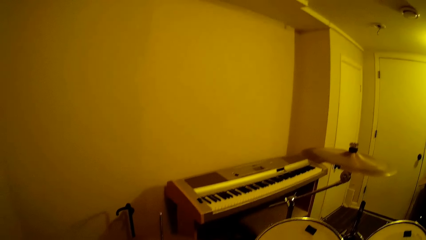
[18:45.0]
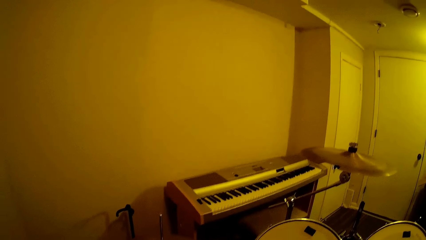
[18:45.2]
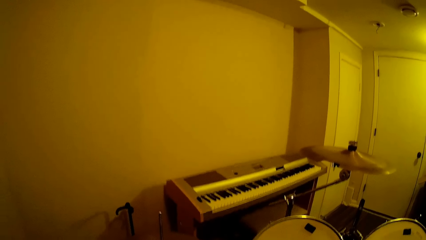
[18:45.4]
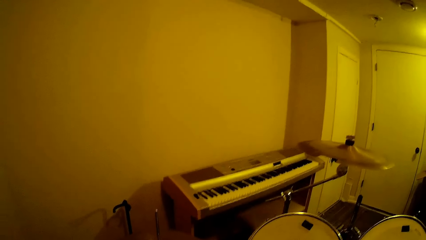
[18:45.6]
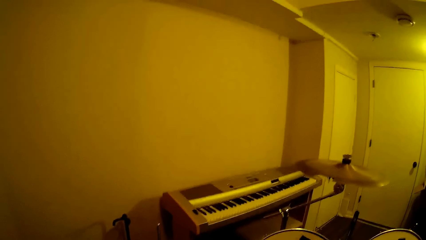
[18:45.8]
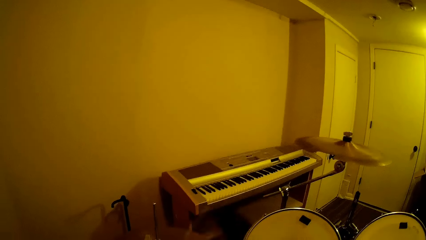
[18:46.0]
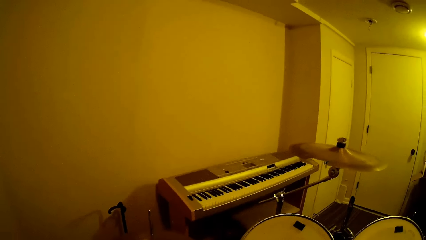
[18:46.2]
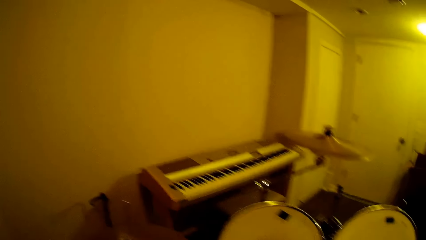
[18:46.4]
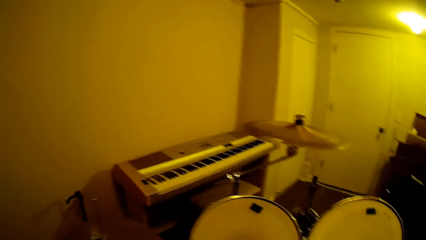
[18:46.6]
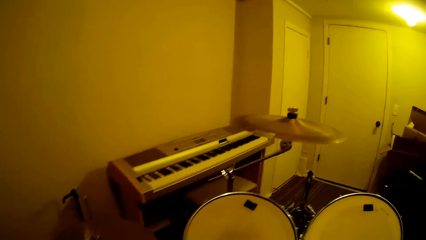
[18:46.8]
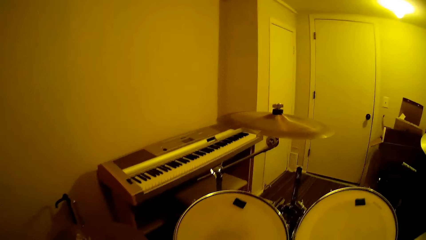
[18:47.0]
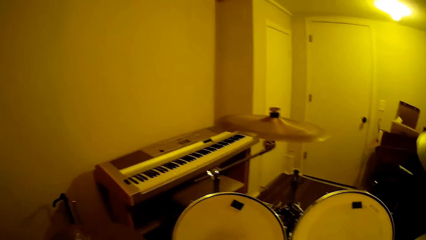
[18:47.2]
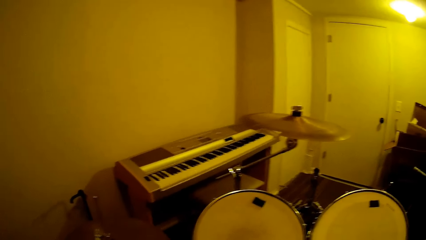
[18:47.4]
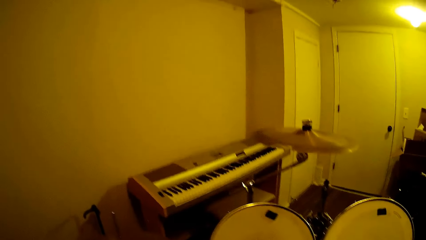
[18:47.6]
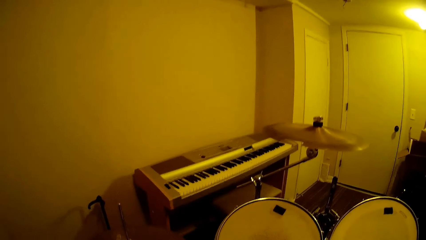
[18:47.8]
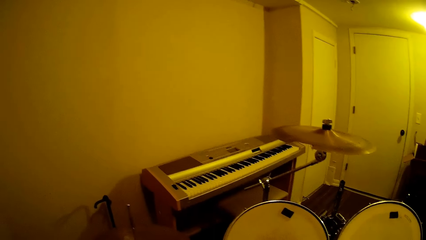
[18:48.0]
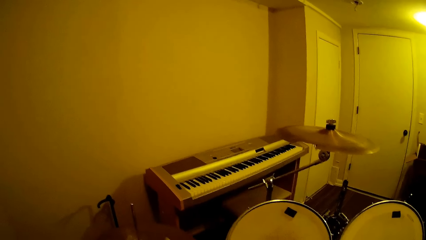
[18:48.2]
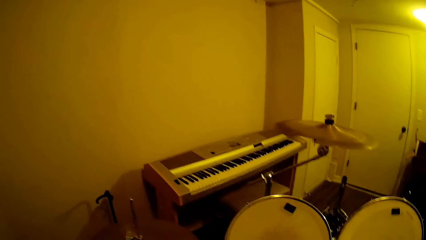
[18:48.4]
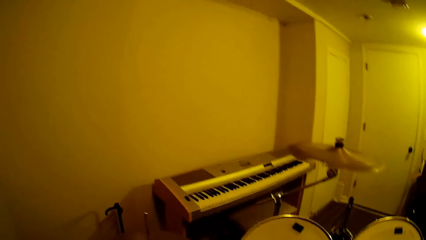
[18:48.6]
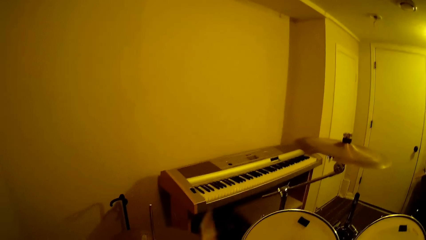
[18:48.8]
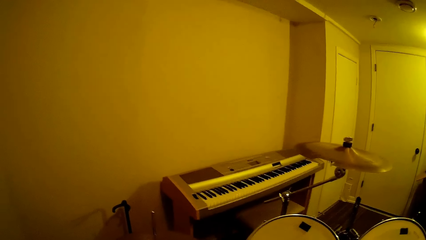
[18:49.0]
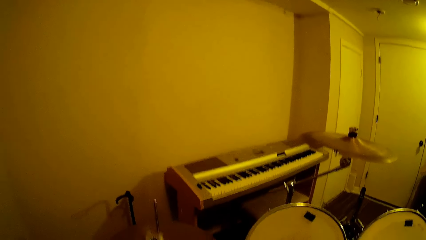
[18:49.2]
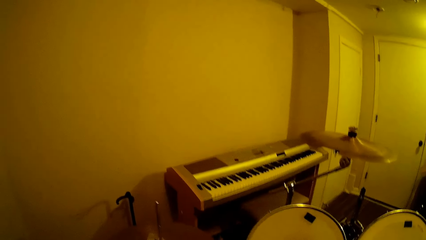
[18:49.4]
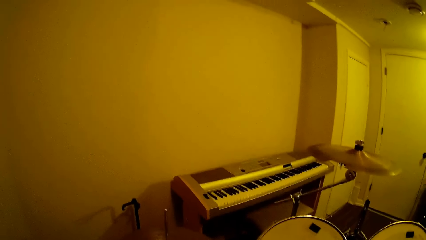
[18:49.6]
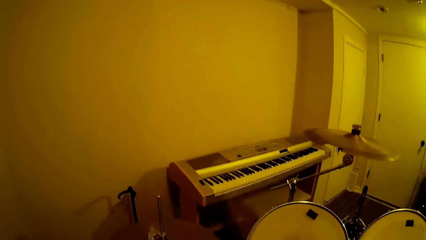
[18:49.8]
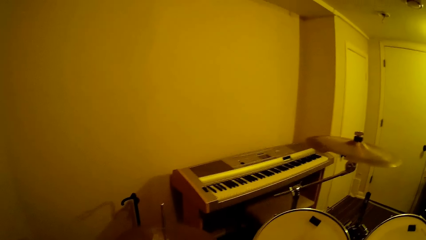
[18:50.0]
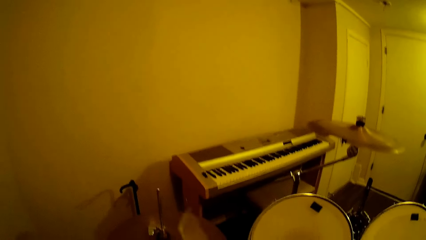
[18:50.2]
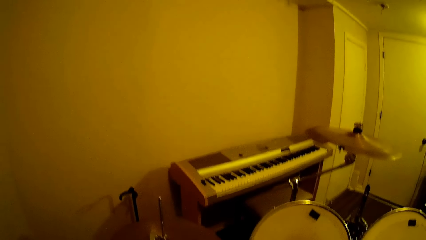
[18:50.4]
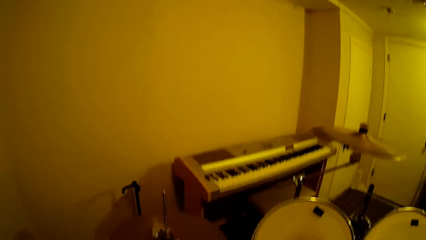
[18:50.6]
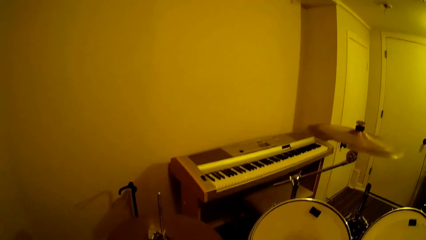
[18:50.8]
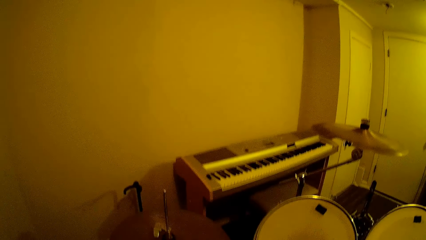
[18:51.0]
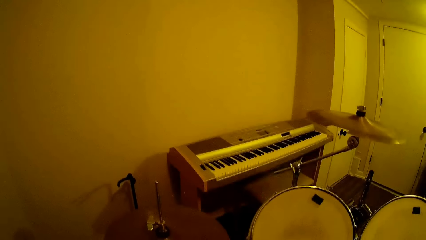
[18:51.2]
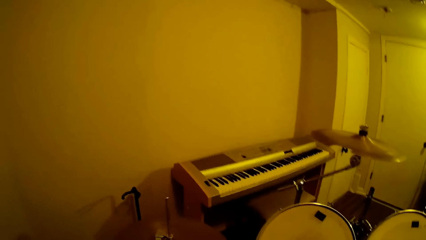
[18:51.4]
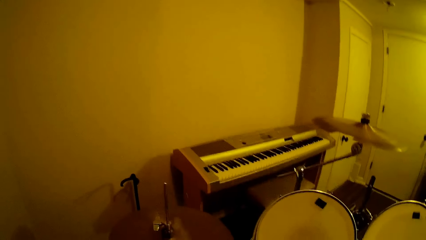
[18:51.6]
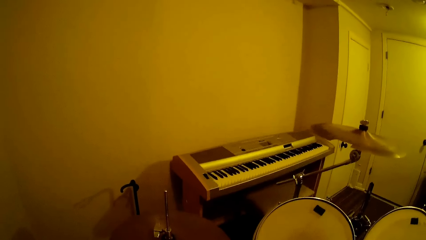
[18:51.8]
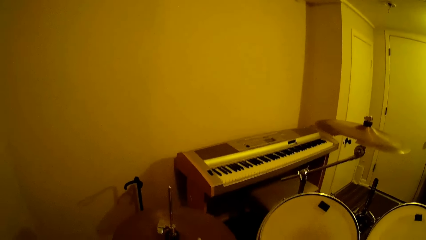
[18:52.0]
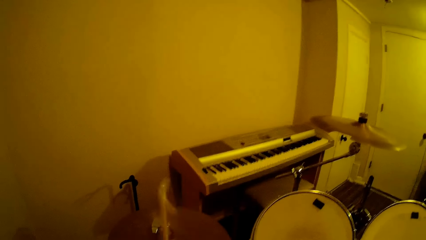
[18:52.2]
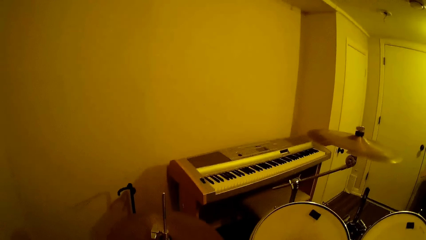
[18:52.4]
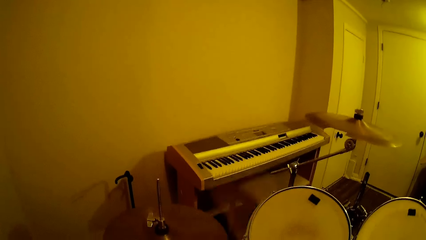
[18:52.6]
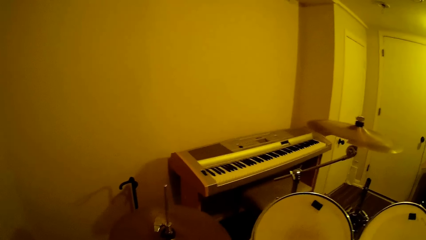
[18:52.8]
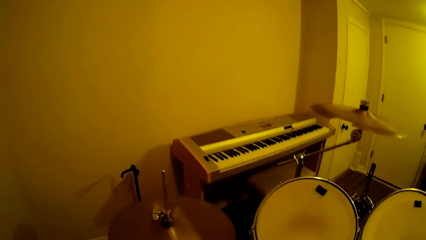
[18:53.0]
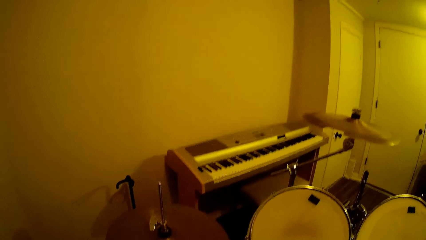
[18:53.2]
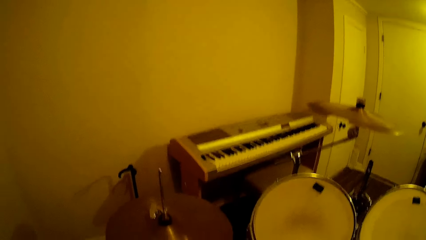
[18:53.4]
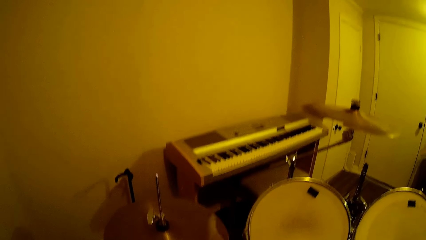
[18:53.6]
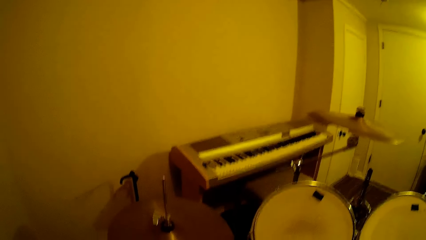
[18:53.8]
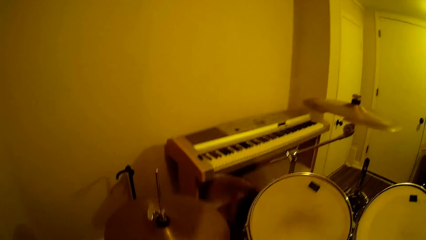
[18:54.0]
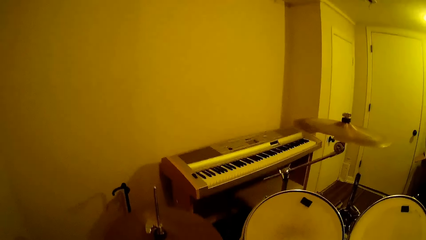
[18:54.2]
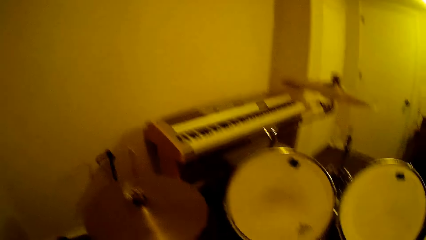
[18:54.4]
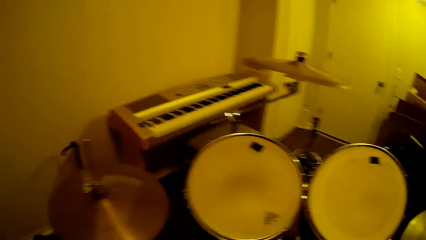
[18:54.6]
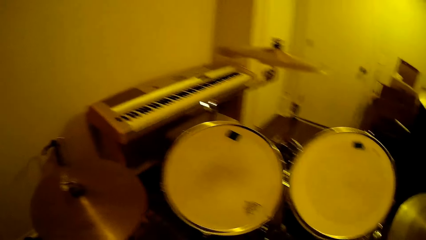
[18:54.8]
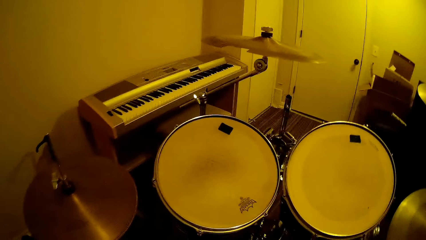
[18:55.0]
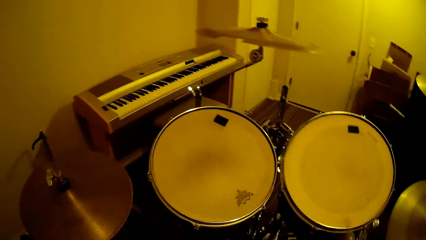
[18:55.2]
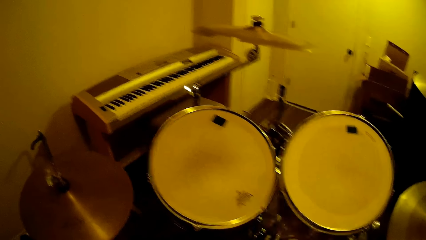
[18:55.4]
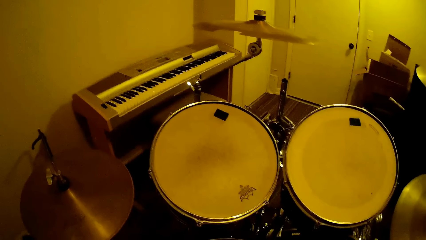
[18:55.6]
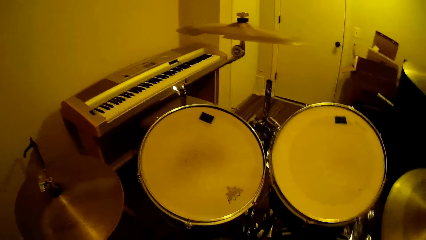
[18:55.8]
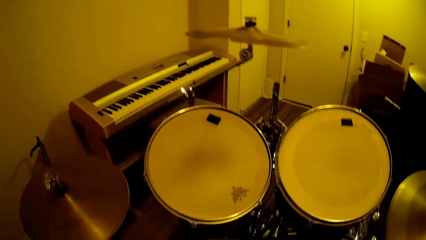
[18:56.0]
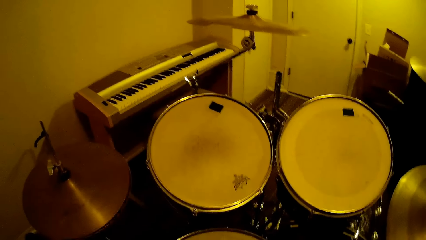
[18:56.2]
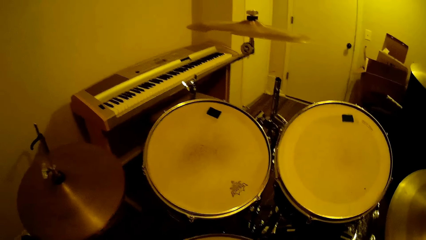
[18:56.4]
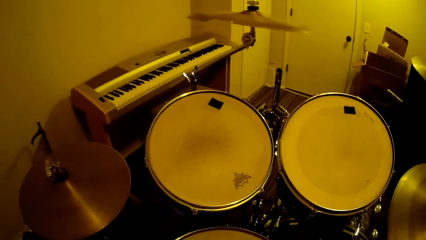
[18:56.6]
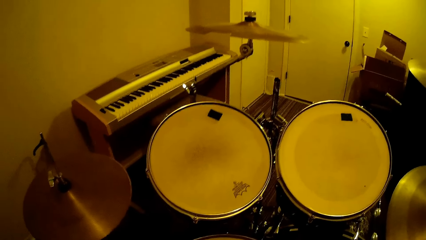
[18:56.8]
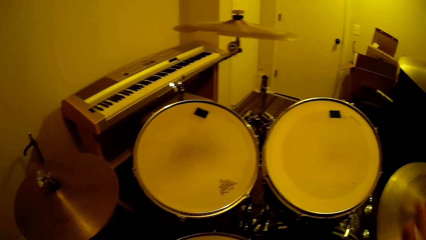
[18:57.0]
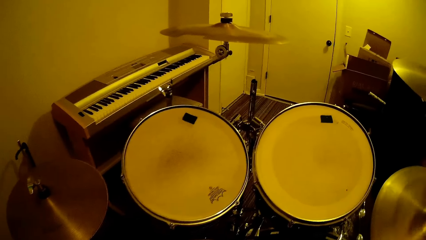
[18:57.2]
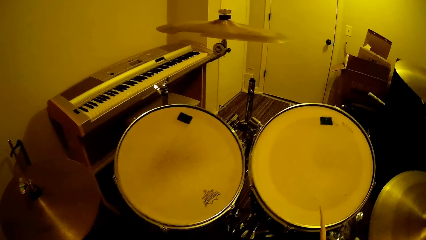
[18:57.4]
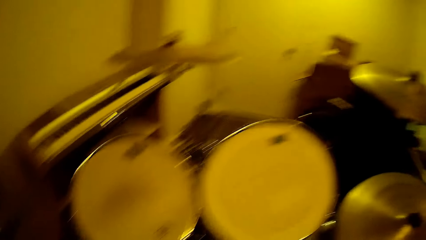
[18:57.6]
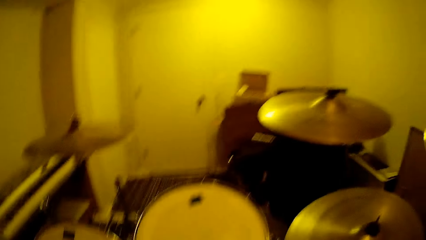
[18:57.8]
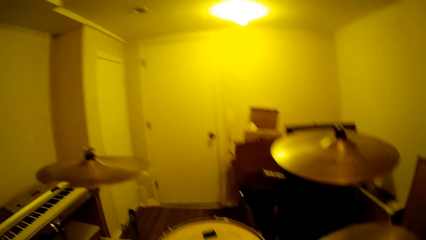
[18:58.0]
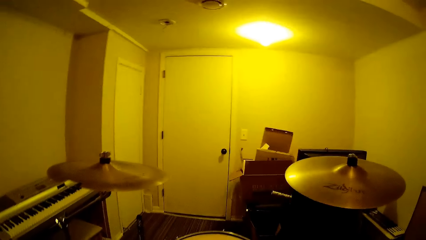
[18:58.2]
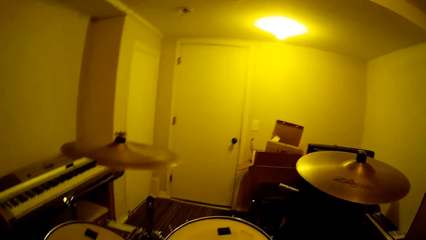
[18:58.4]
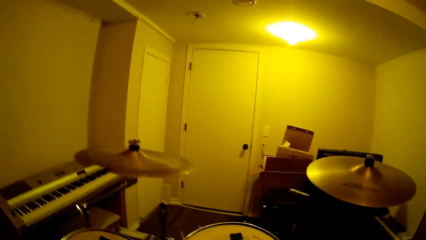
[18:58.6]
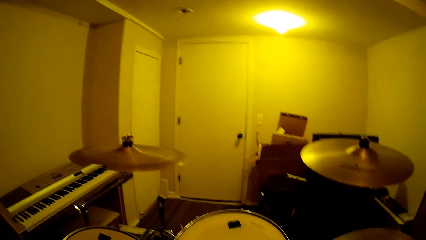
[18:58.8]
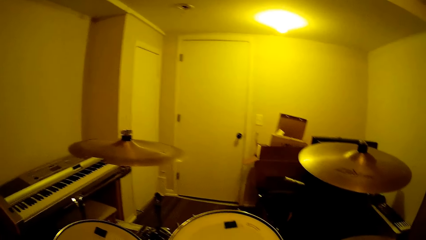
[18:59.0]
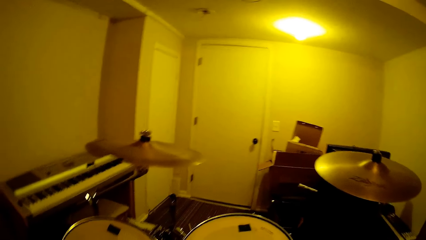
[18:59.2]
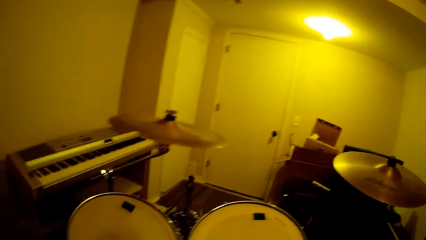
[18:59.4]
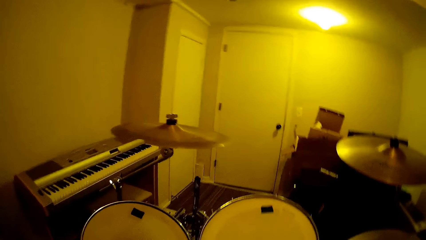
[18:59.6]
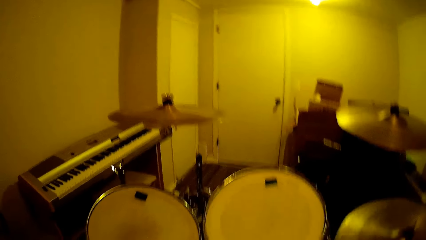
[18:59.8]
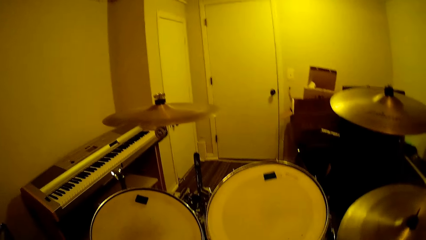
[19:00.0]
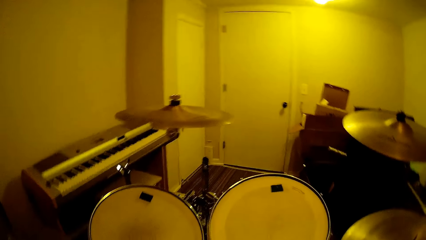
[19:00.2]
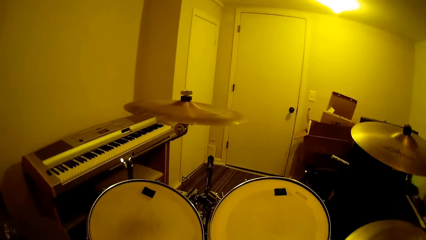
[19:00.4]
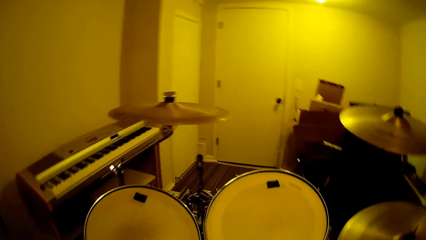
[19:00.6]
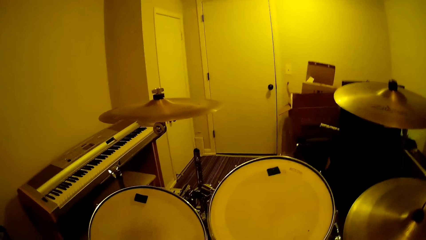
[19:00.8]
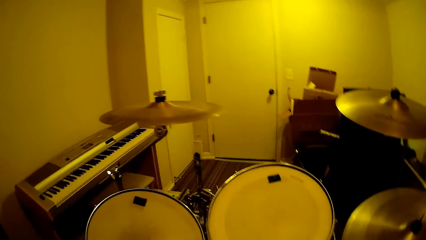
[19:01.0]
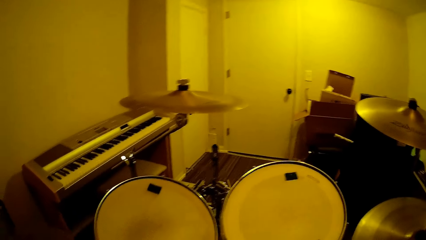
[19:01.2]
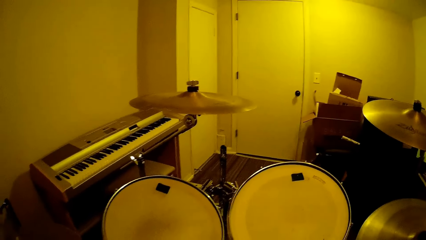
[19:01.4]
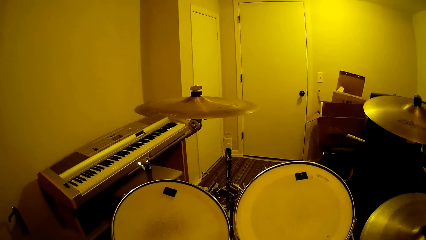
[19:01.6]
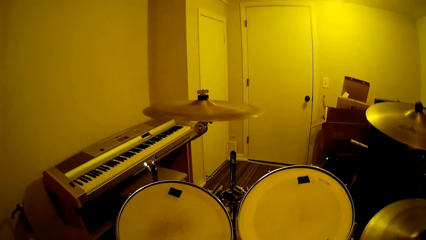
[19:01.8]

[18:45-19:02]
The camera wearer turns the drumsticks.
